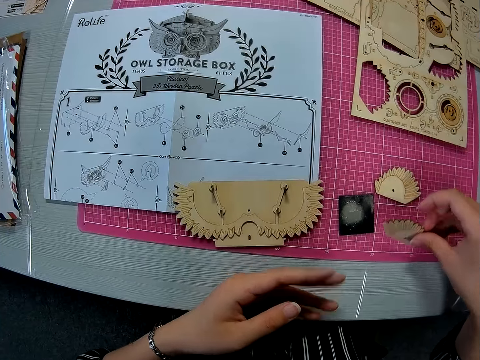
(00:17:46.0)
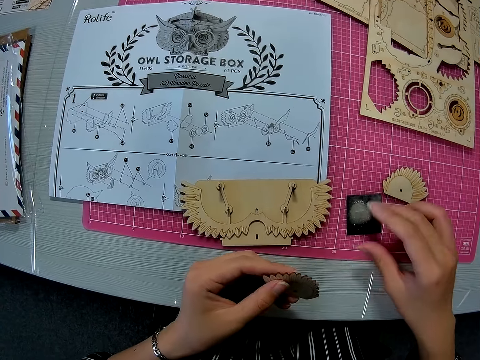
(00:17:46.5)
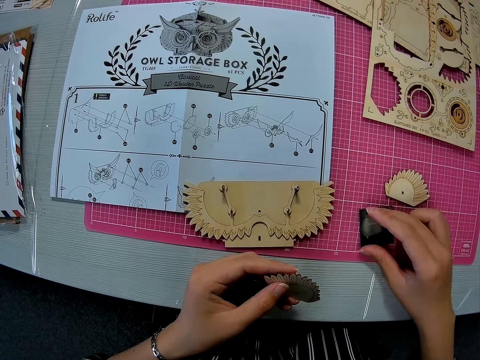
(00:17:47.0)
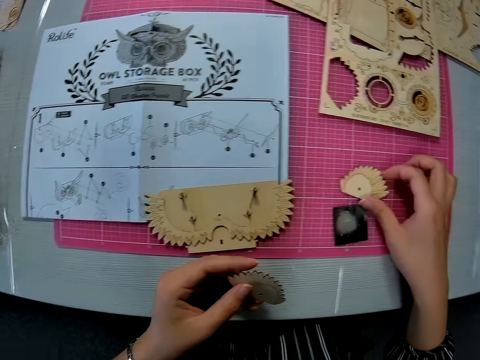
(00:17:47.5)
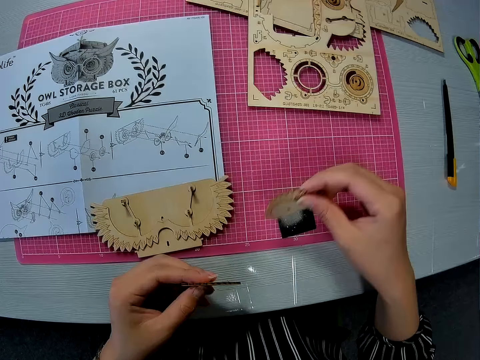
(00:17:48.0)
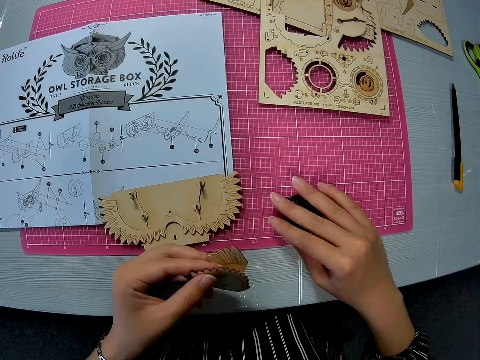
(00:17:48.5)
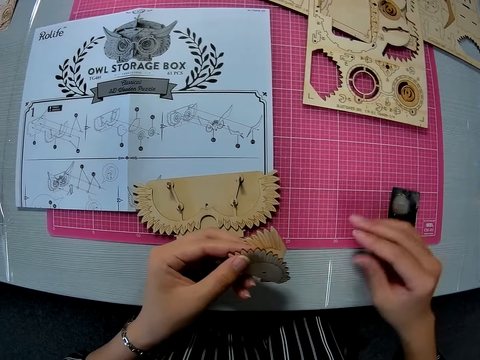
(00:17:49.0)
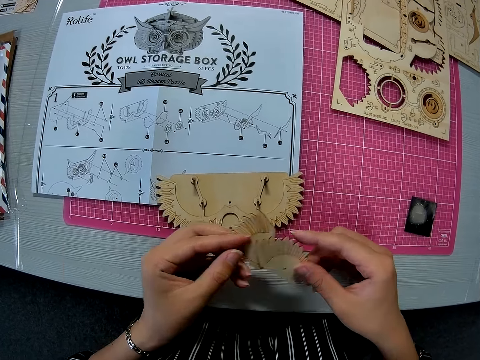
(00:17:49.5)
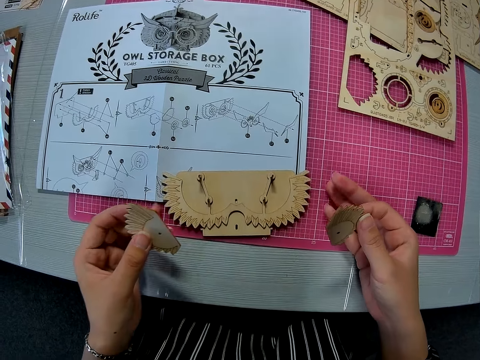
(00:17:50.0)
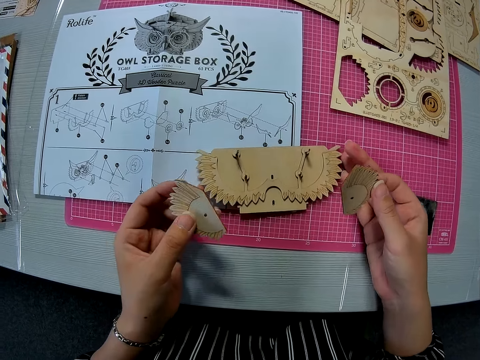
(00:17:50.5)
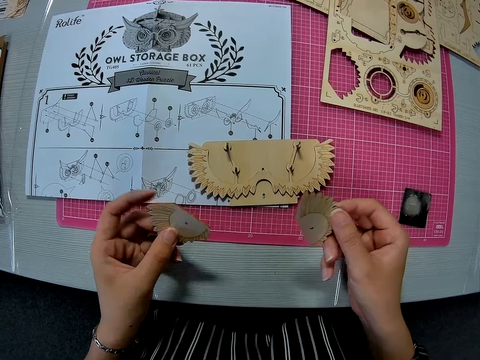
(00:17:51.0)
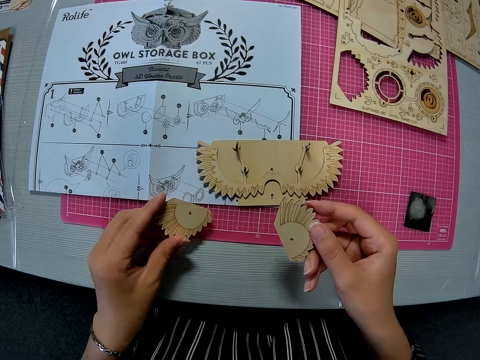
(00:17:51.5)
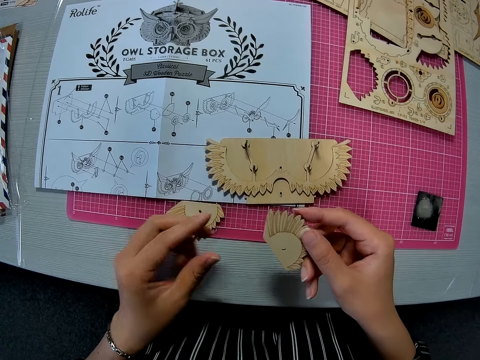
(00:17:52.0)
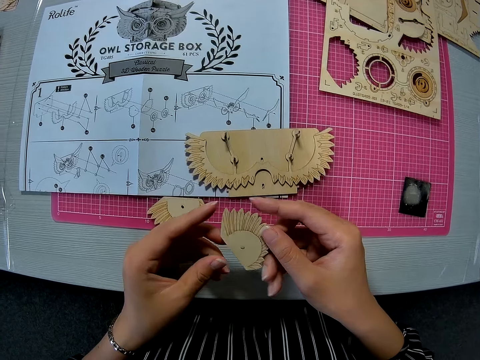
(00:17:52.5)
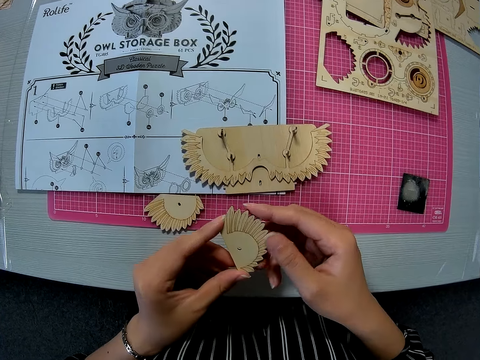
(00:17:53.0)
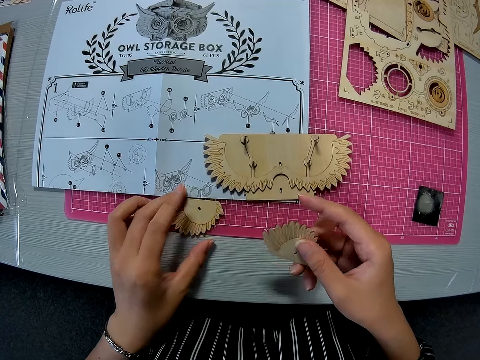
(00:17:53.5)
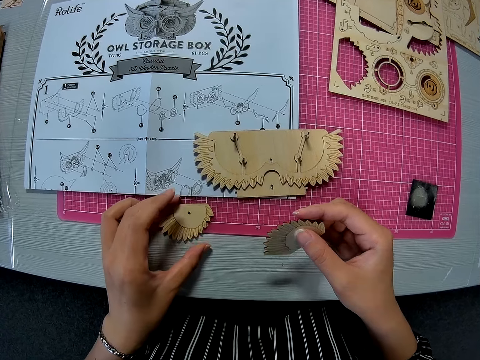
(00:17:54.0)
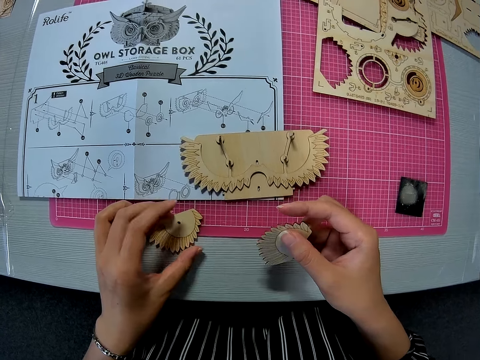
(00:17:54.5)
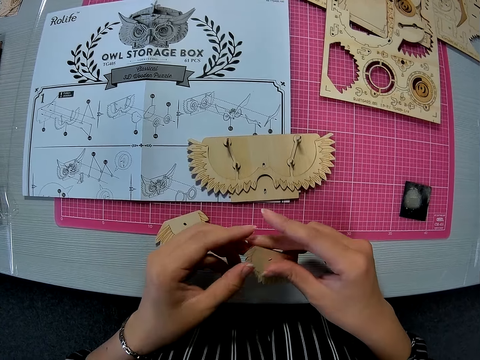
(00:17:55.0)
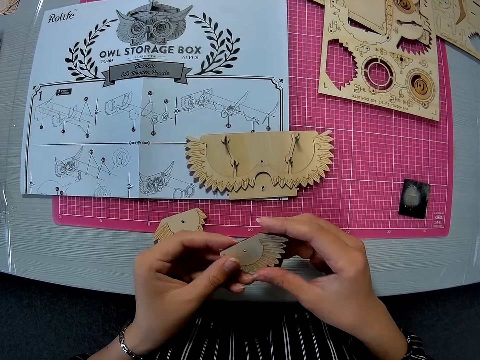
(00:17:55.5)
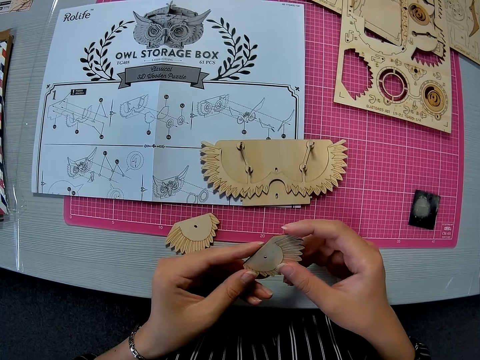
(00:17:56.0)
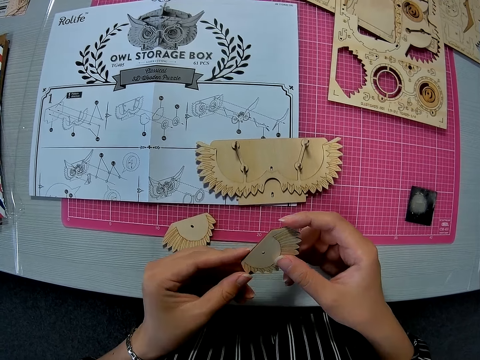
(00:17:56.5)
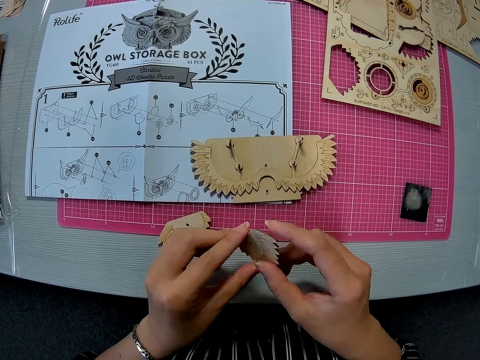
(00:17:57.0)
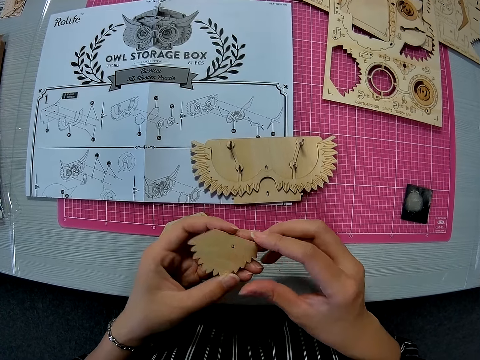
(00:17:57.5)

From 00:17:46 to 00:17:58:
The camera wearer picks up the small carved piece or paperboard from the pink sheet. She passes the carved piece to her left hand and moves the sandpaper on the pink sheet backwards. She picks up another small carved piece from the pink sheet, passes the carved piece to her left hand, and moves the sandpaper on the pink sheet backwards. She takes one carved piece from her left hand. She moves the pegged piece on the paper instruction sheet upward with both hands. She drops the carved piece on her left hand on the pink sheet. She touches the carved piece on her right hand with her left hand. She touches the carved piece on the pink sheet with her left hand. She stares at the other paperboard. She holds the carved piece on her right hand with both hands.

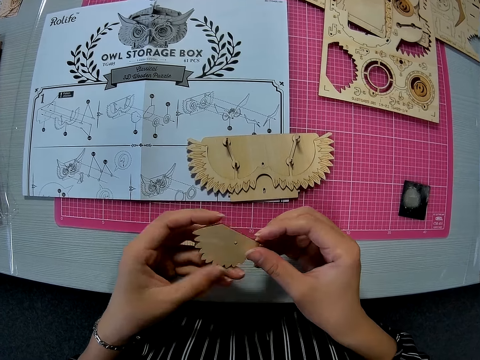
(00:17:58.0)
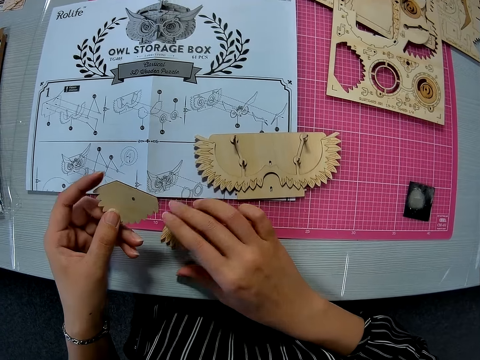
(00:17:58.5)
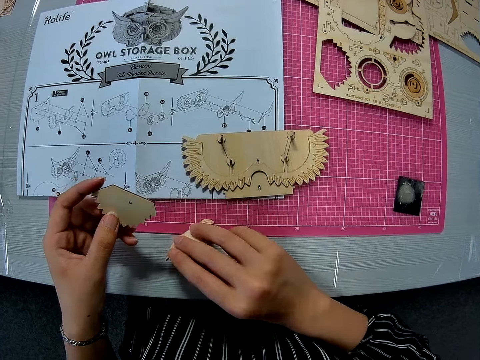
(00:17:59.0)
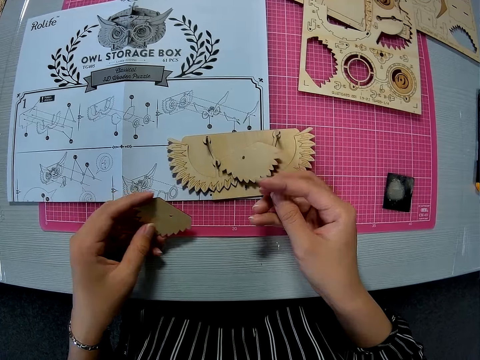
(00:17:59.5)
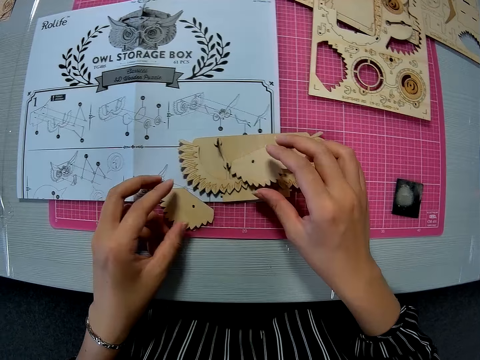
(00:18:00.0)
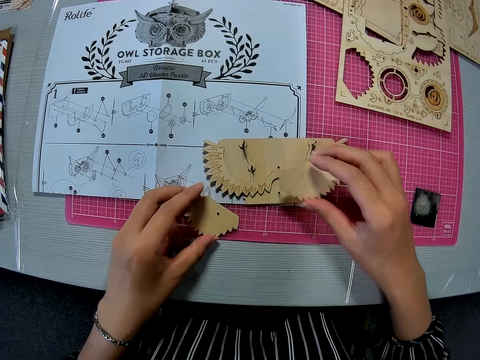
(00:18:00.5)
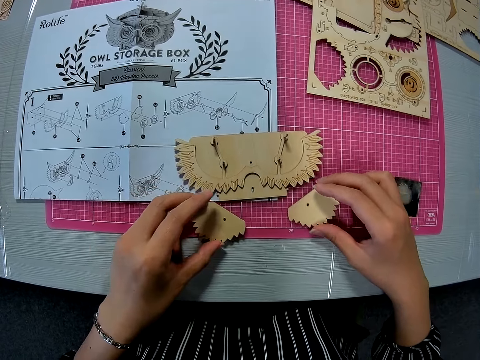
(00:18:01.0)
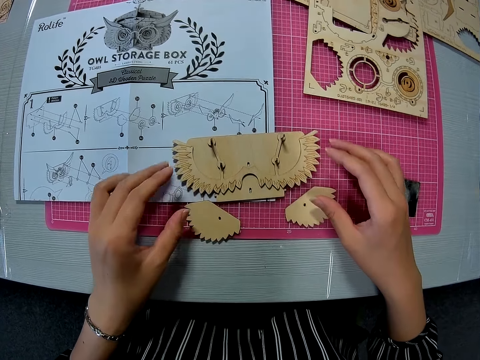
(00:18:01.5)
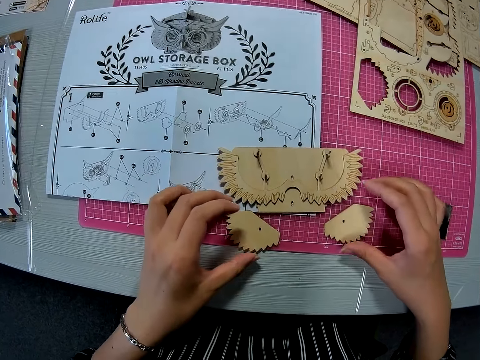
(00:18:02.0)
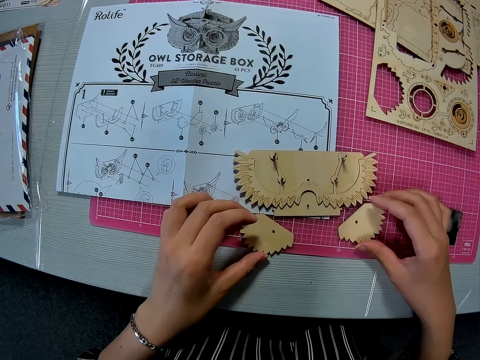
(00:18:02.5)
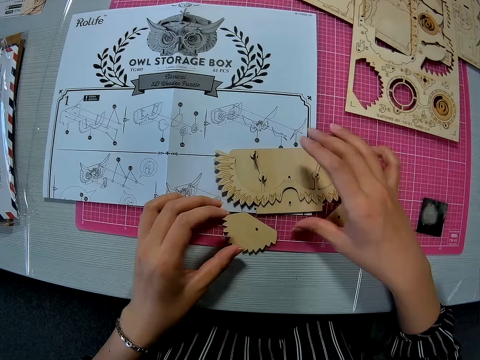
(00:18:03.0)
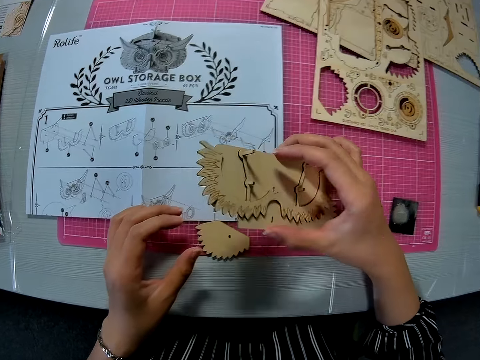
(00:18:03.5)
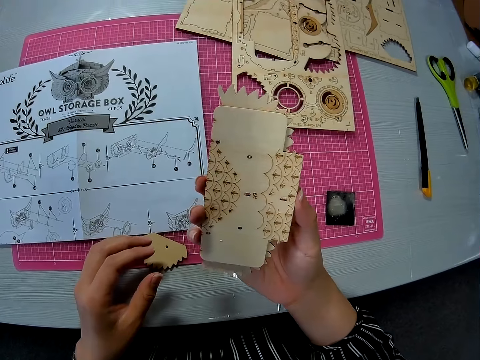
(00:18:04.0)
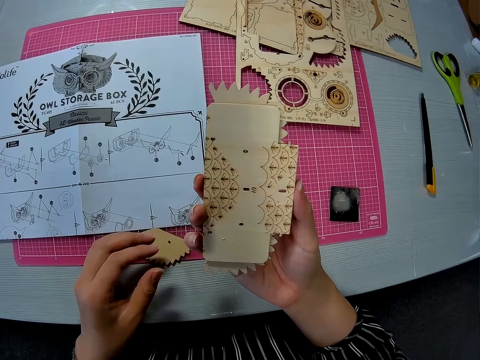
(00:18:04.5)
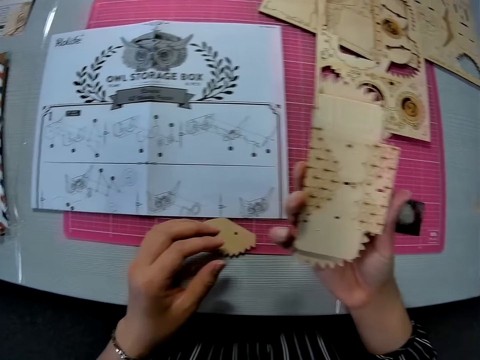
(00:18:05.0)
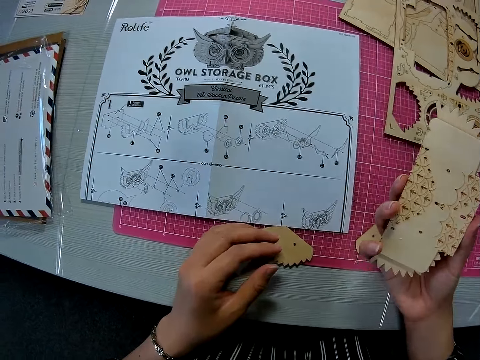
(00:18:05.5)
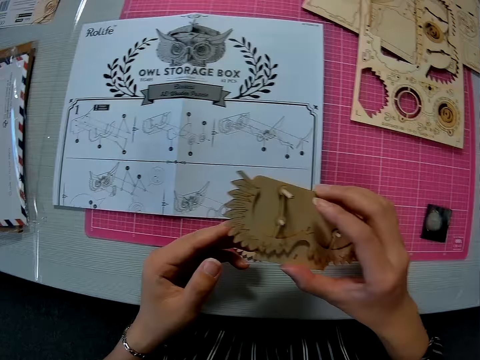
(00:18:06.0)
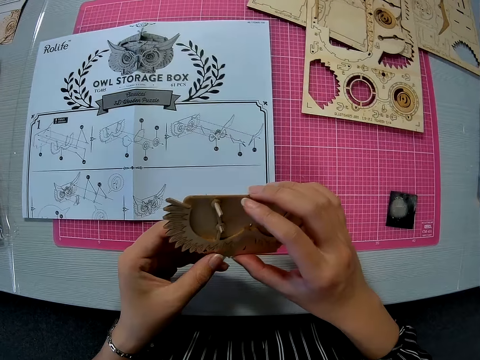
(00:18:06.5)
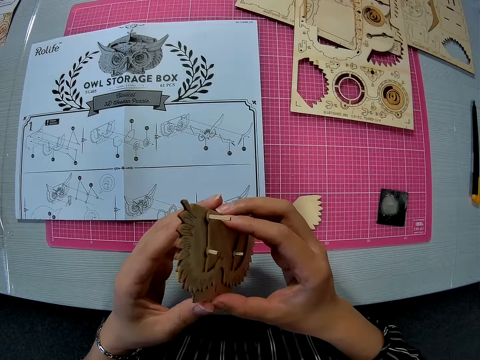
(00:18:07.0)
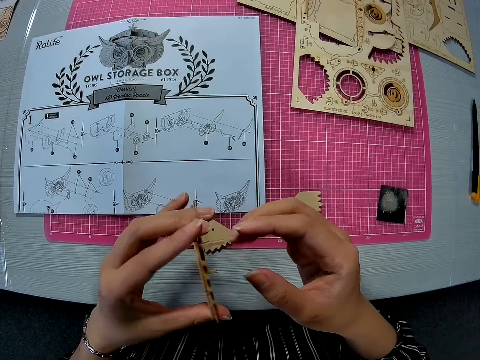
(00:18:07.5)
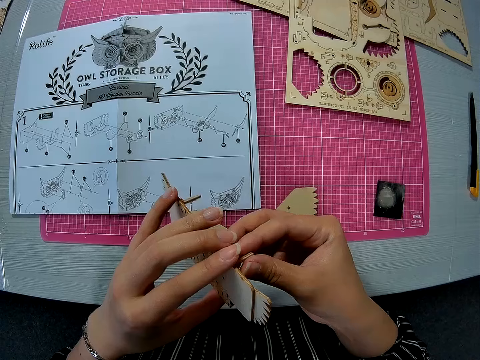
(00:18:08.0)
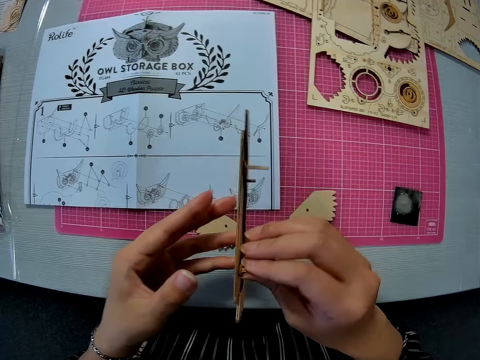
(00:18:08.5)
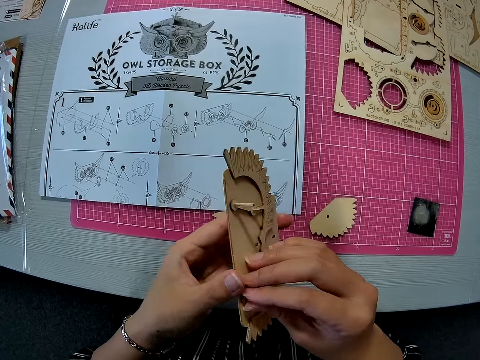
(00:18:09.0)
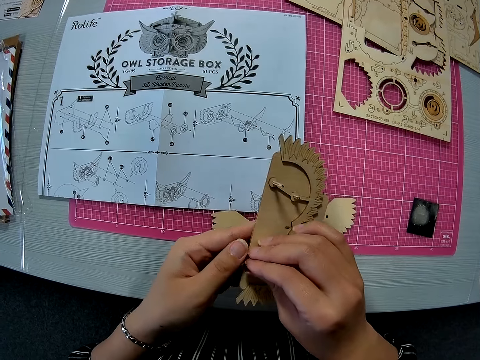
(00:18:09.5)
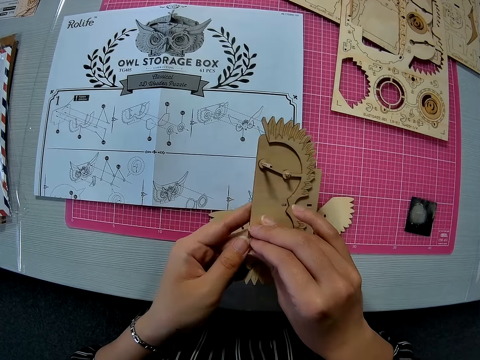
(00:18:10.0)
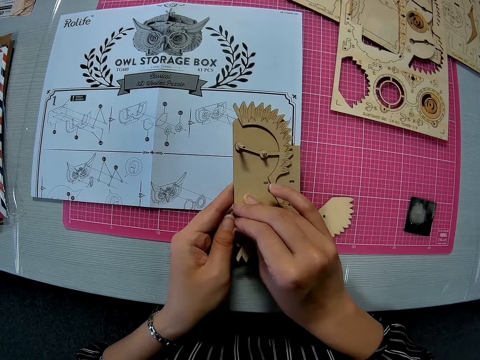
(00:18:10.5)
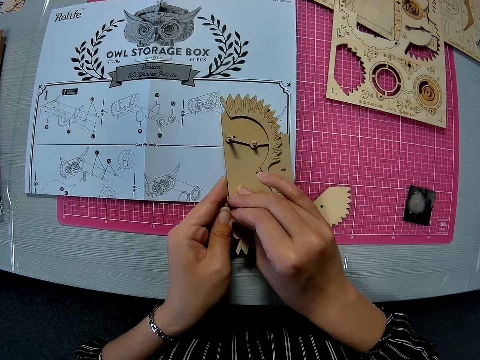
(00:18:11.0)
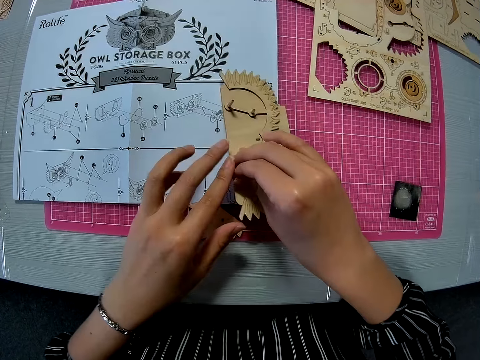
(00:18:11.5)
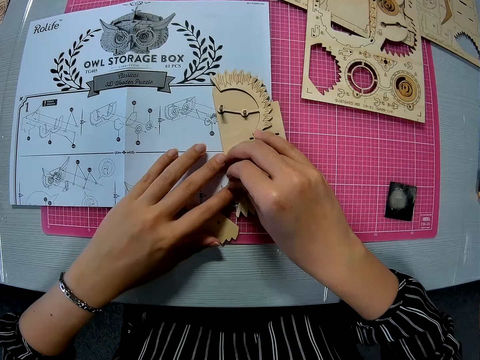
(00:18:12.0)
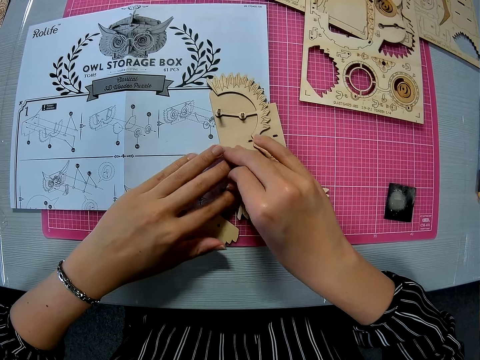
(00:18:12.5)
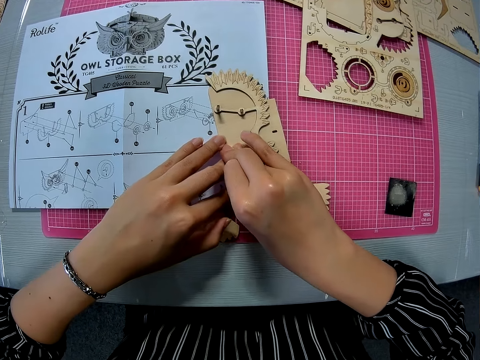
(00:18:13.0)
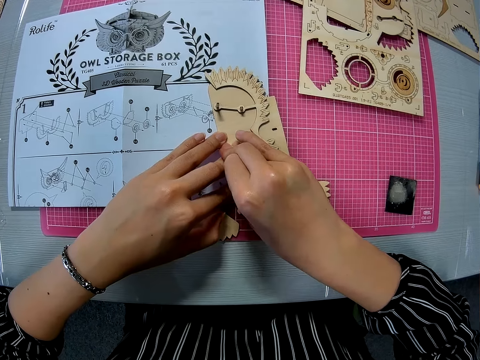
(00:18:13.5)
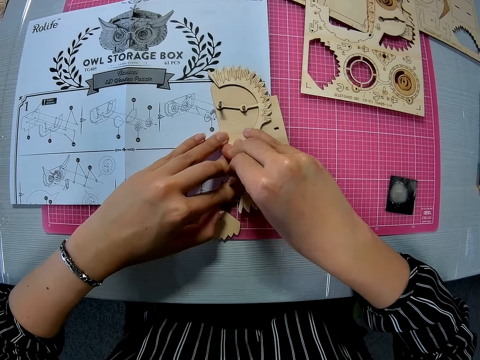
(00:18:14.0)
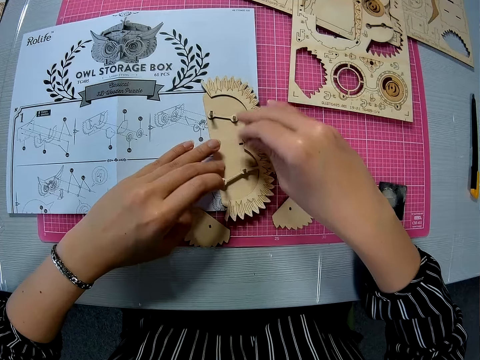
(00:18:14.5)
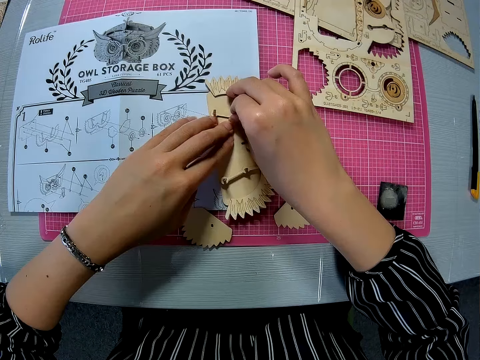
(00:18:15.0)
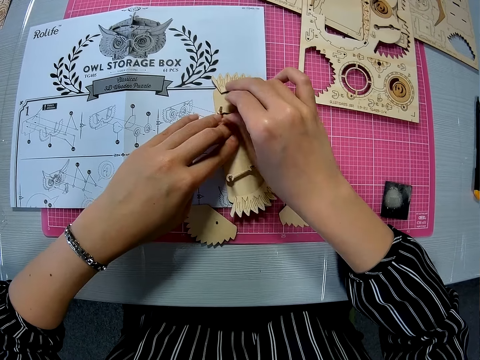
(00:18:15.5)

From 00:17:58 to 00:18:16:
The camera wearer picks up the carved piece or paperboard on the pink sheet with her right hand. She drops the carved piece on her pink sheet with her left hand. She drops the paperboards on the table. She picks up the pegged piece on the paper instruction sheet with her right hand. She stares at the paperboard. She holds the pegged piece with both hands, pulls the pegs from the pegged piece, and drops the pegged piece on the paper instruction sheet.
